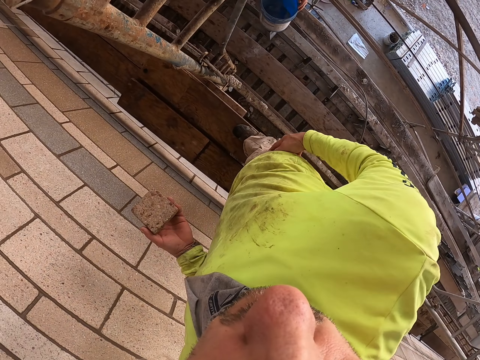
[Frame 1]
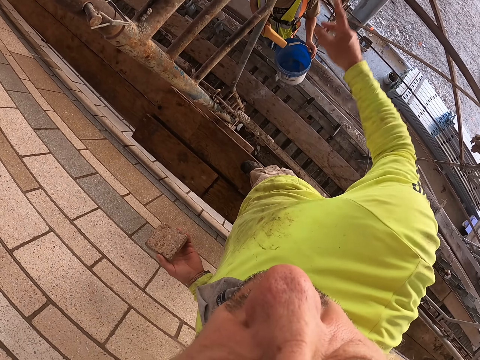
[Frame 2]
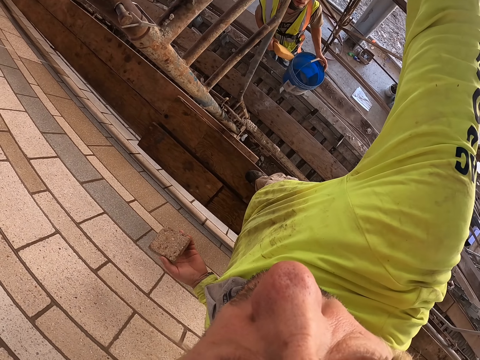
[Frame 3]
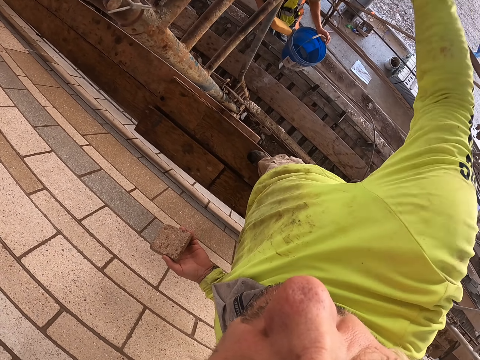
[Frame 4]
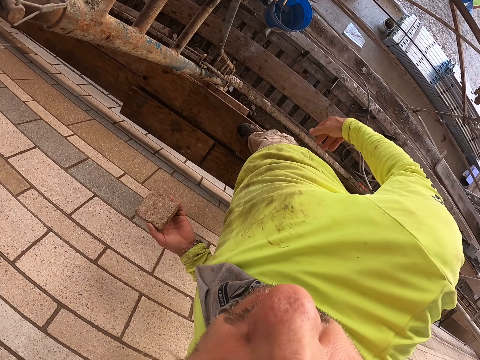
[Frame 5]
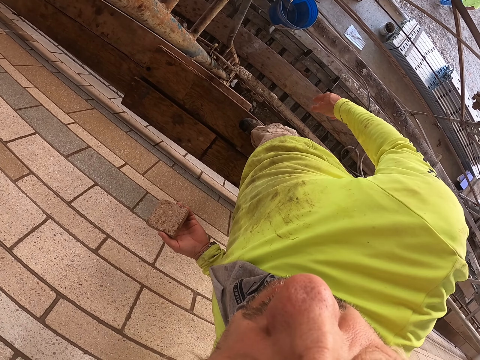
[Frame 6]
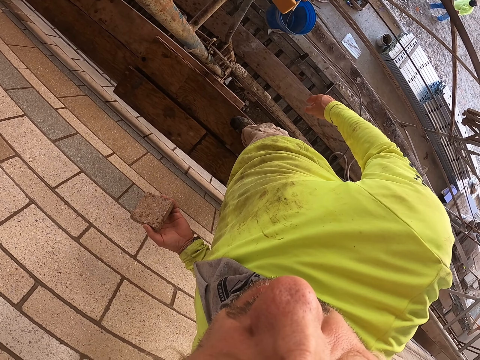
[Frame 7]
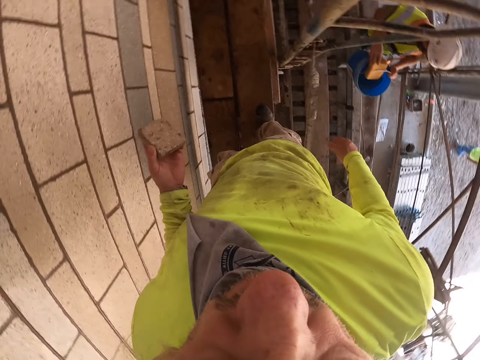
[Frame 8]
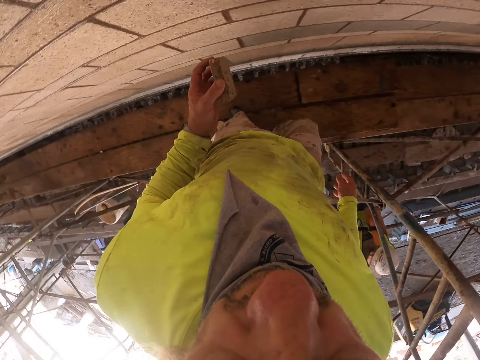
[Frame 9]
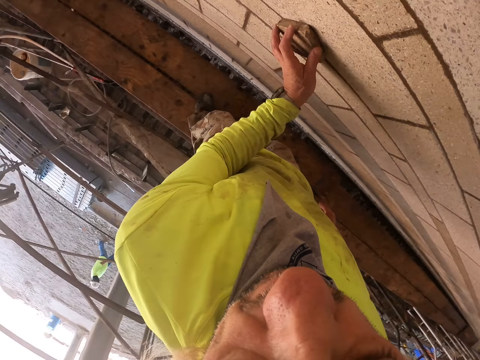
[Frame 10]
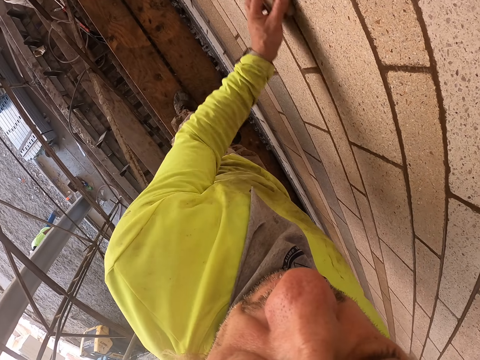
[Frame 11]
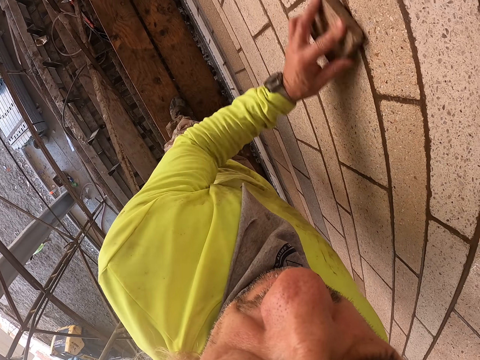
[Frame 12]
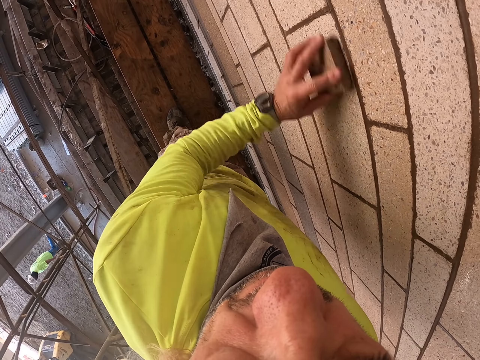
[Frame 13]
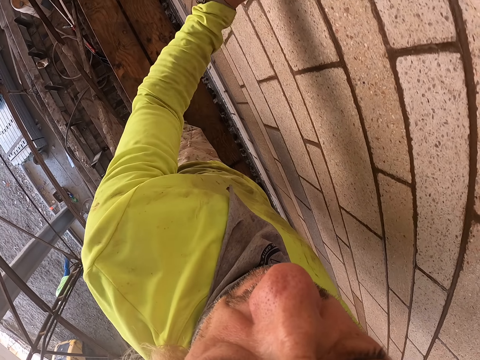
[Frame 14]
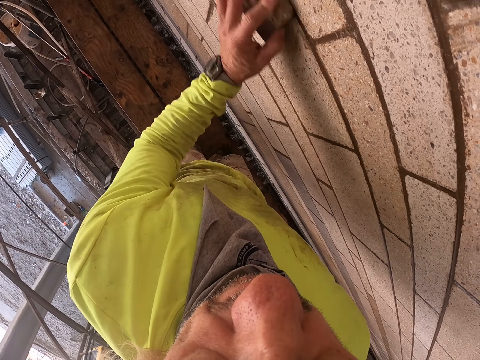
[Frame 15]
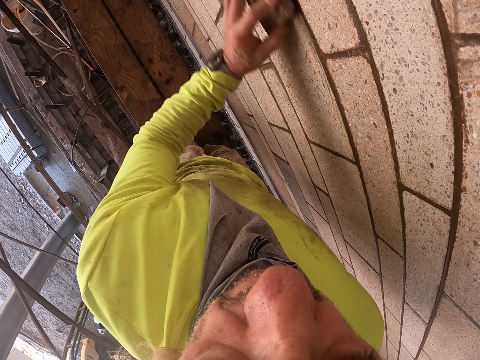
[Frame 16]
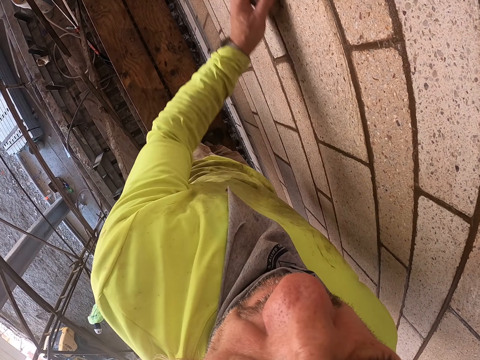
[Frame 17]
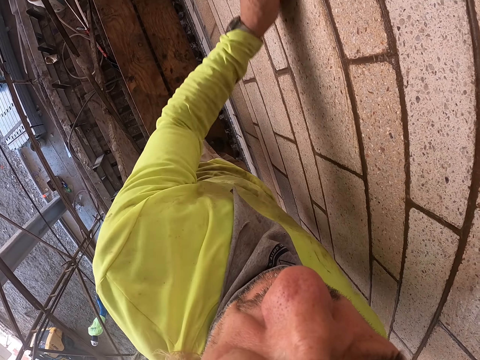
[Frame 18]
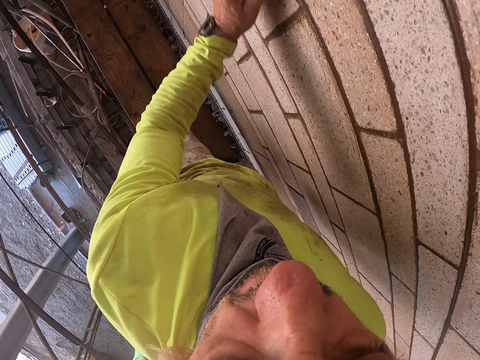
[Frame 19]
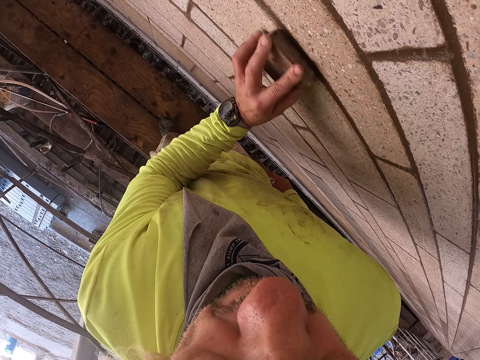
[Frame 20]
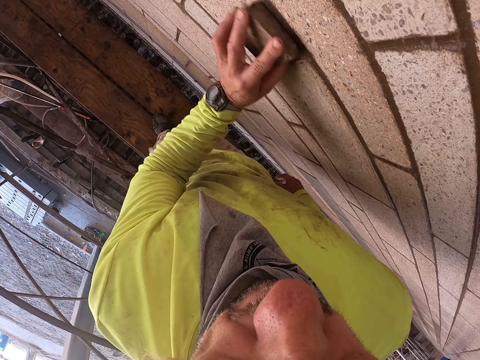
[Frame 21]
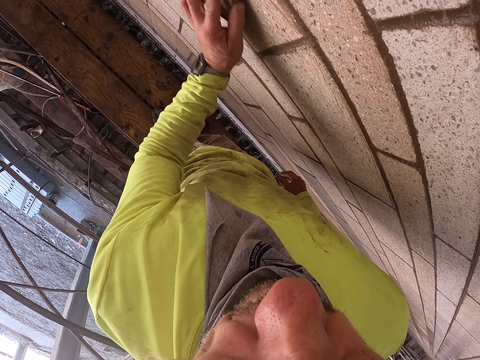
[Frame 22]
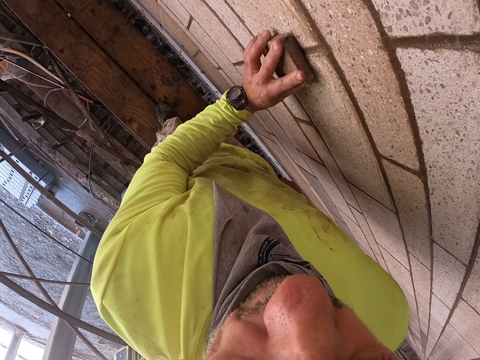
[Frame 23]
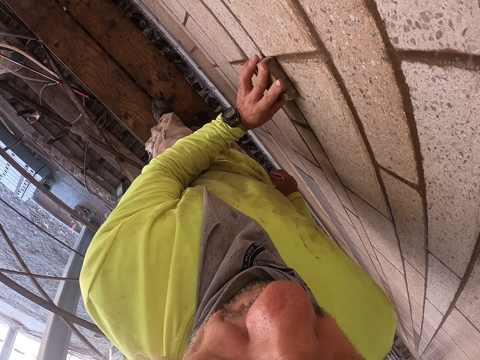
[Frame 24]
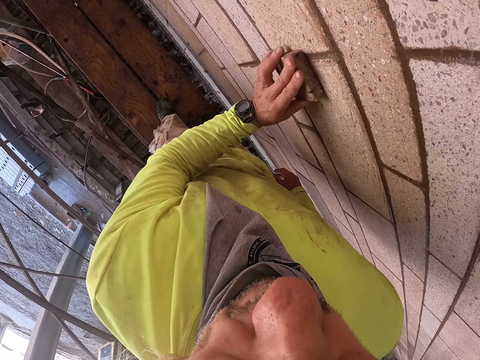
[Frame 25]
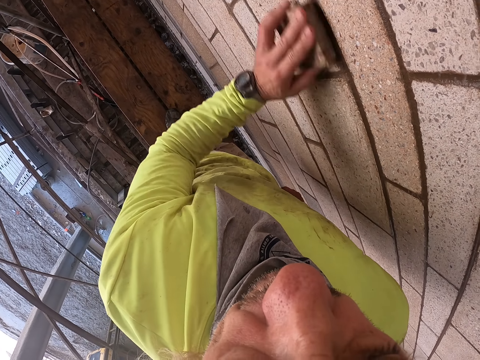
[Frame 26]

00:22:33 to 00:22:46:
The camera wearer raises the hand. They talk to the man. They scrub across the wall with the scrubber with the left hand.

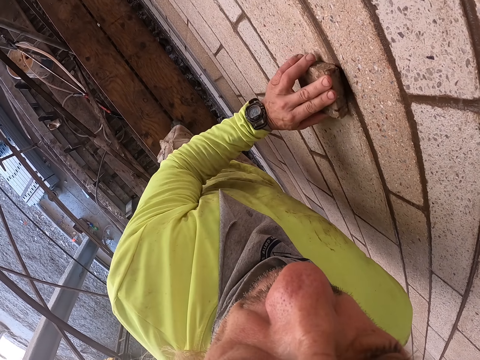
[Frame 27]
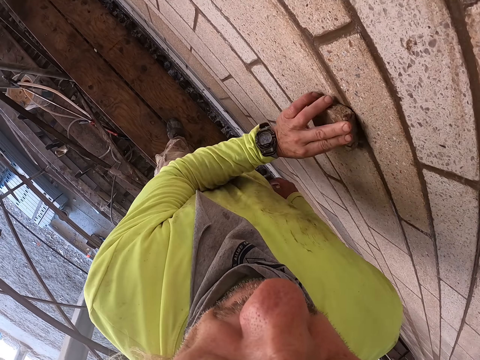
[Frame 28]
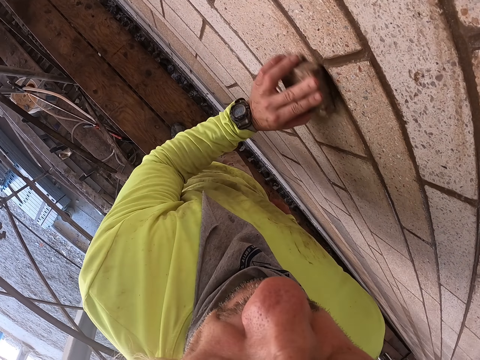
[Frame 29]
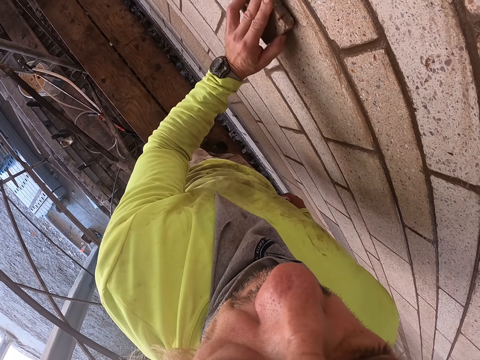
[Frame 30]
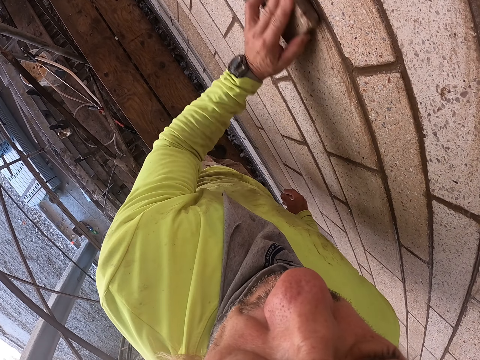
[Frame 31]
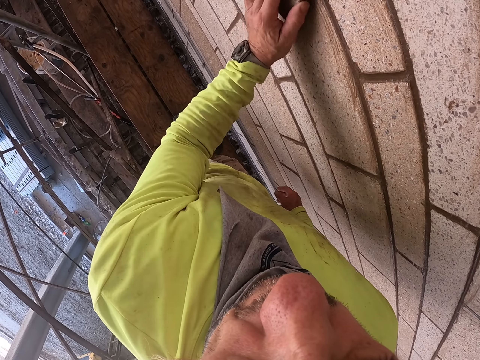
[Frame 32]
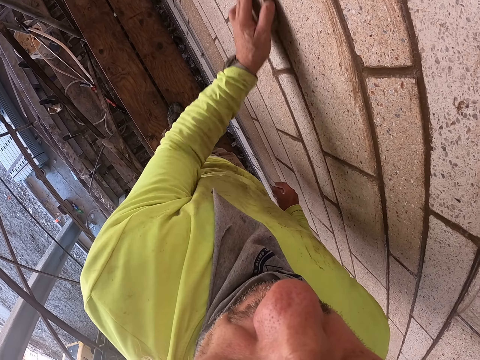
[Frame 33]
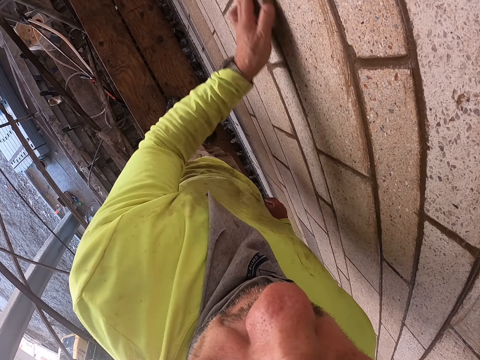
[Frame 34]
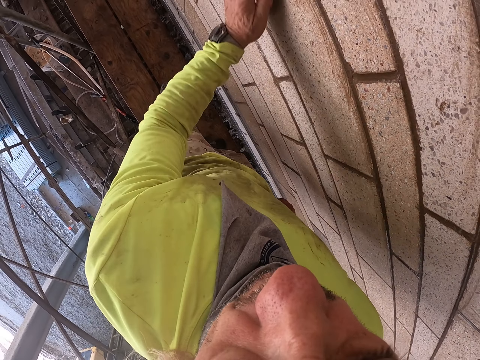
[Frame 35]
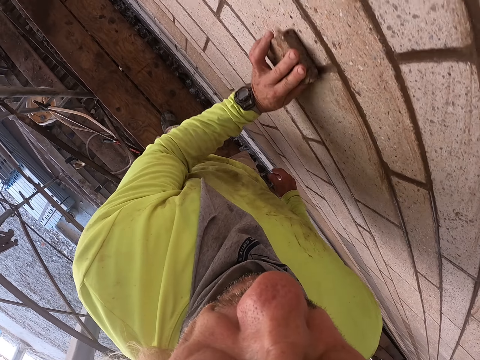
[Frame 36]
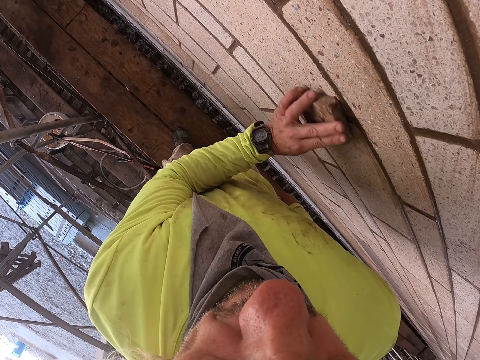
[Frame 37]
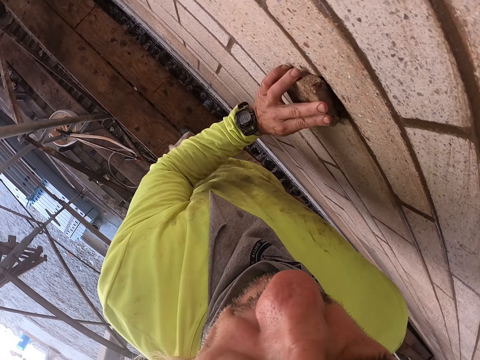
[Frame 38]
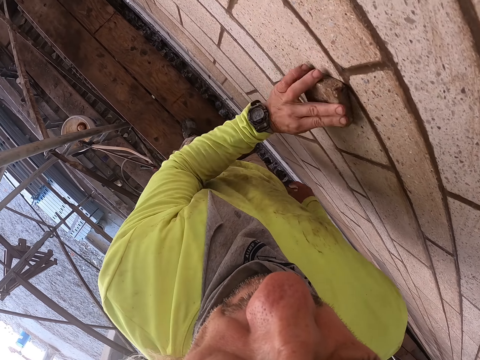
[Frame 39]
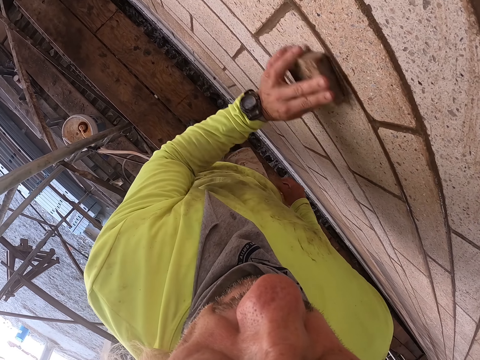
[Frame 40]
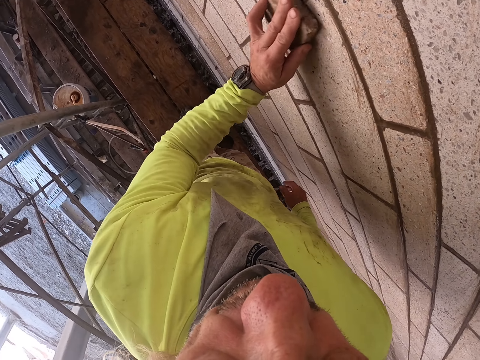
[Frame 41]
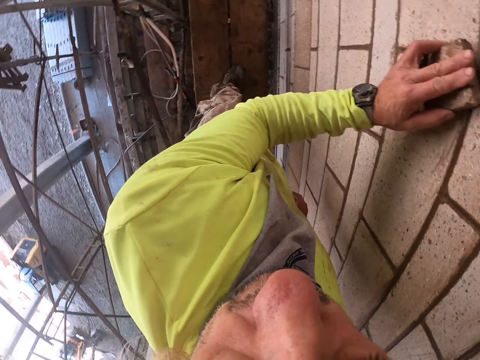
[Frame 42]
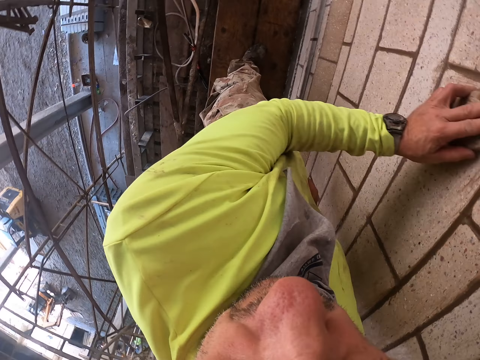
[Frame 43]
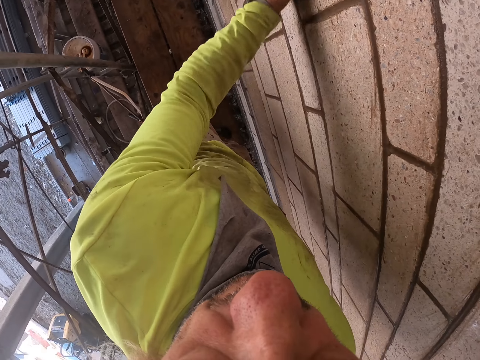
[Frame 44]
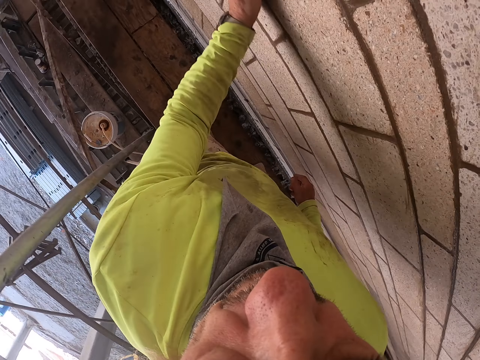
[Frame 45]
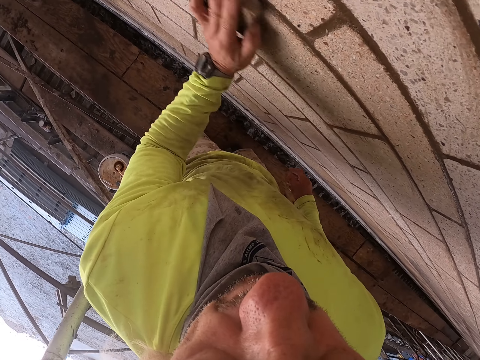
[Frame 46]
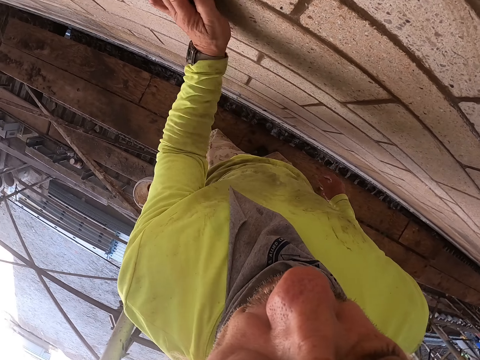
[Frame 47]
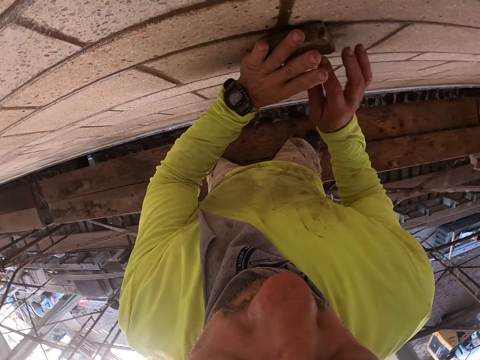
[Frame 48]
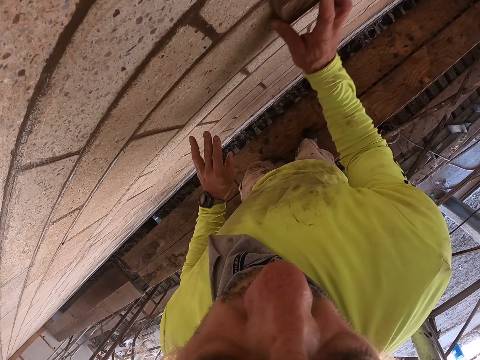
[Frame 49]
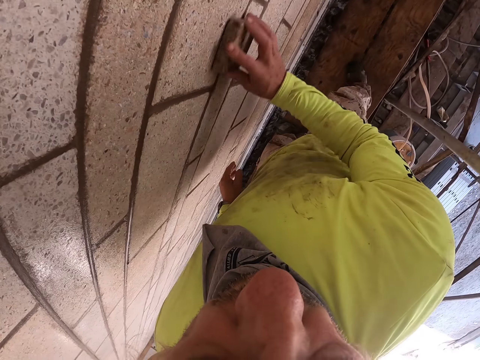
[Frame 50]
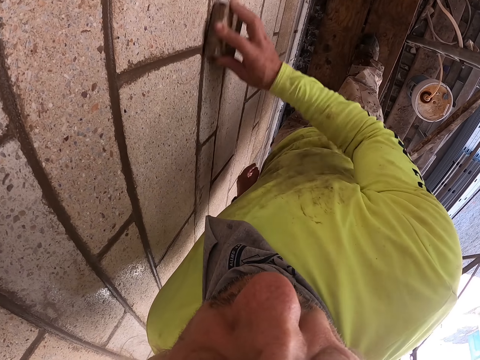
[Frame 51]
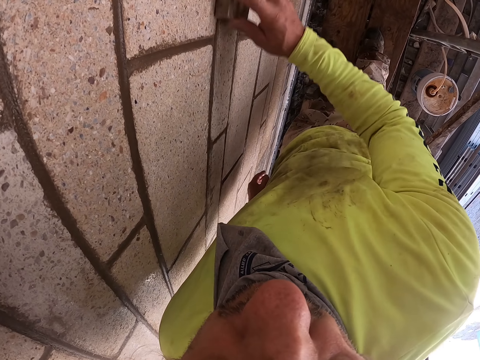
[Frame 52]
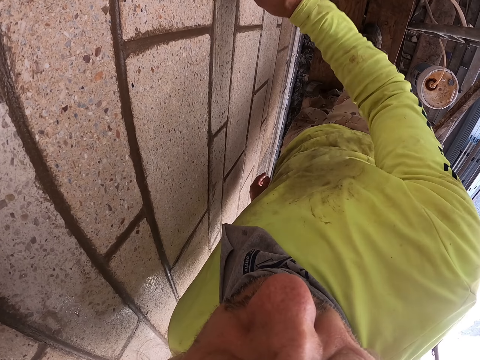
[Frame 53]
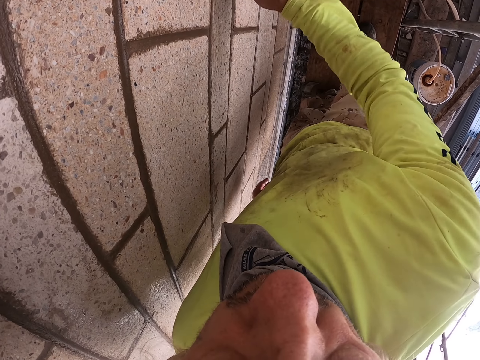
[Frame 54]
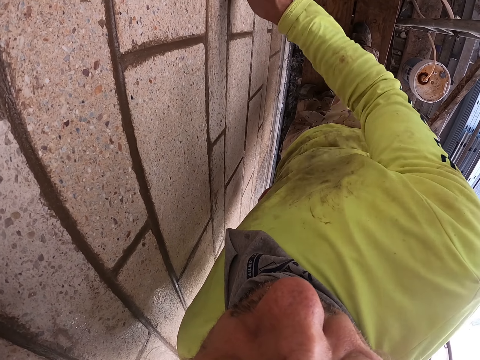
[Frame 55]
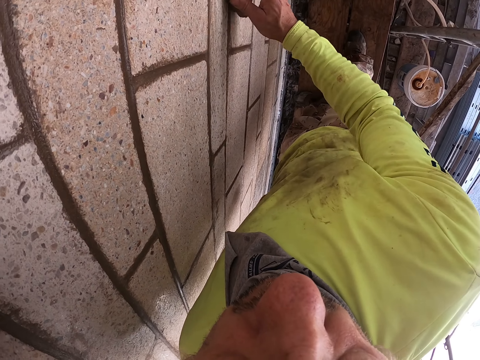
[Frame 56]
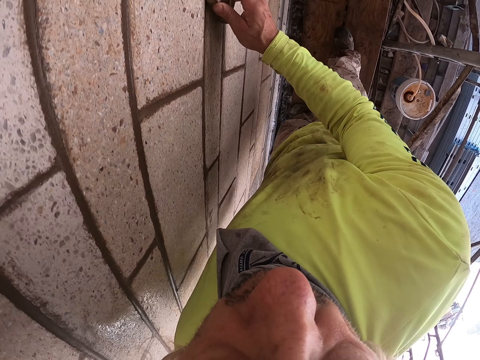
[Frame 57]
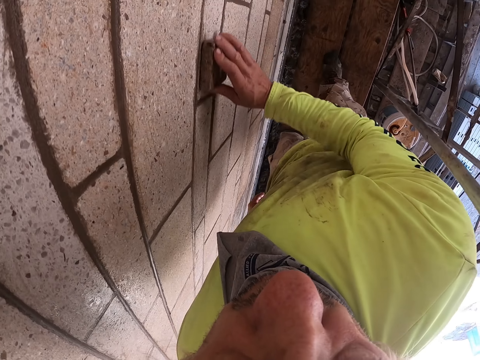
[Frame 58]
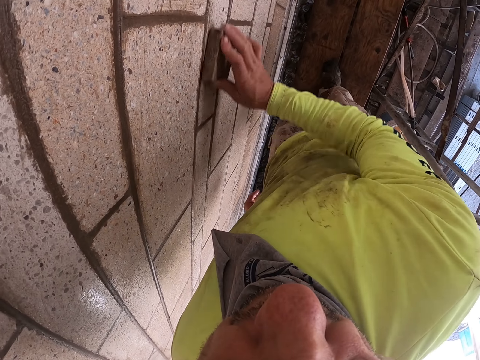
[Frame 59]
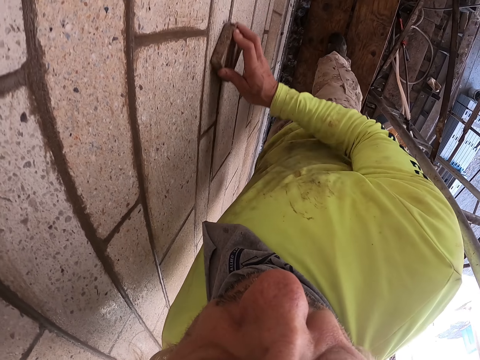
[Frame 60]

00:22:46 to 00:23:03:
The camera wearer scrubs the wall with the left hand. They scrub the wall with the right hand.
